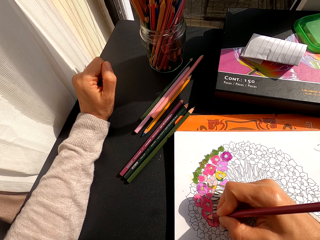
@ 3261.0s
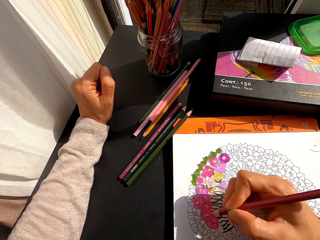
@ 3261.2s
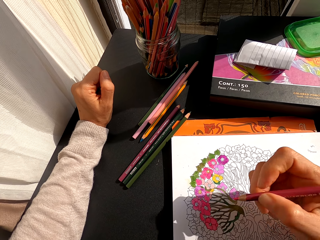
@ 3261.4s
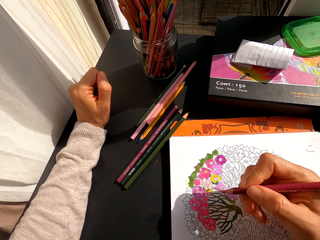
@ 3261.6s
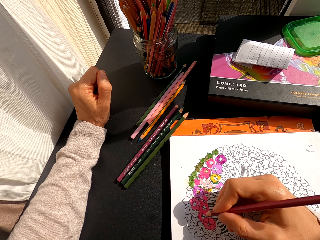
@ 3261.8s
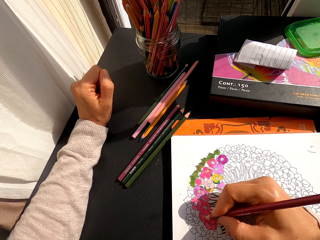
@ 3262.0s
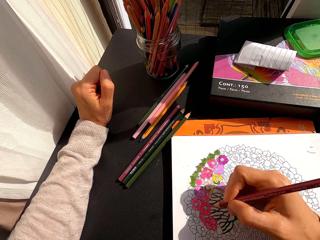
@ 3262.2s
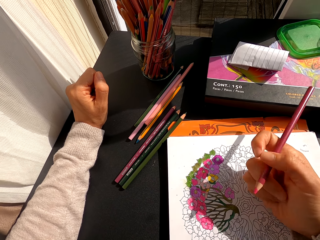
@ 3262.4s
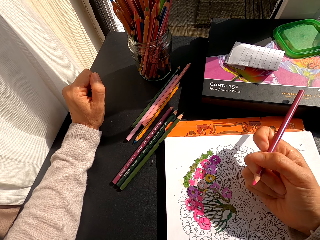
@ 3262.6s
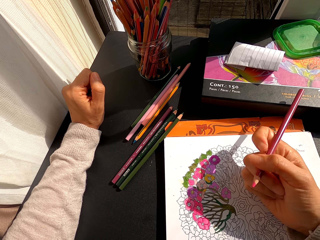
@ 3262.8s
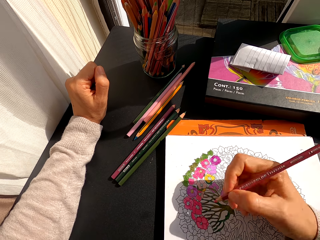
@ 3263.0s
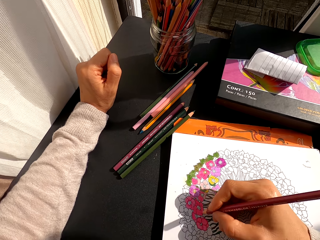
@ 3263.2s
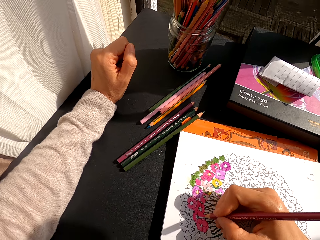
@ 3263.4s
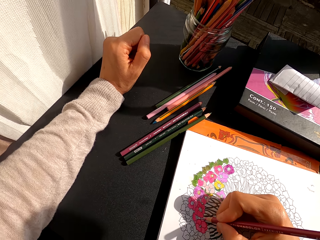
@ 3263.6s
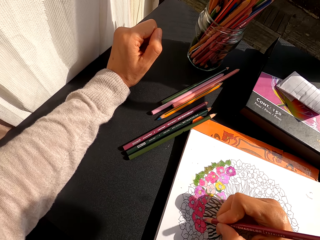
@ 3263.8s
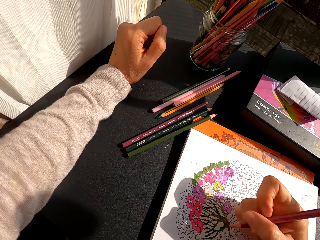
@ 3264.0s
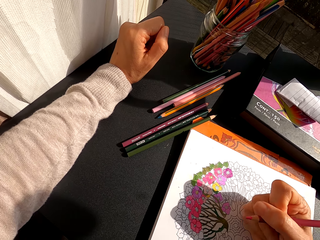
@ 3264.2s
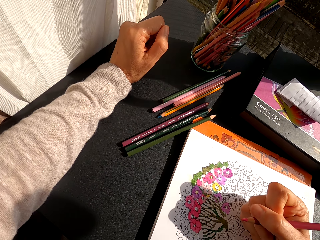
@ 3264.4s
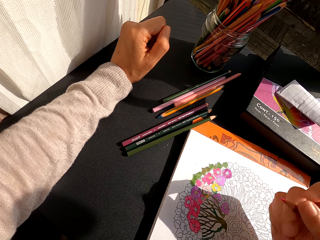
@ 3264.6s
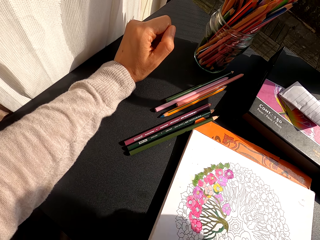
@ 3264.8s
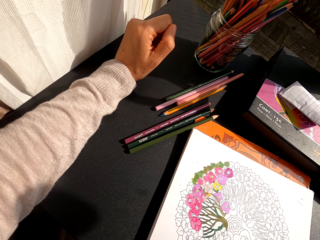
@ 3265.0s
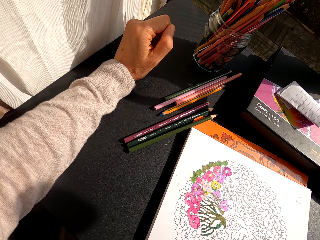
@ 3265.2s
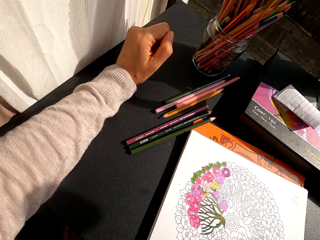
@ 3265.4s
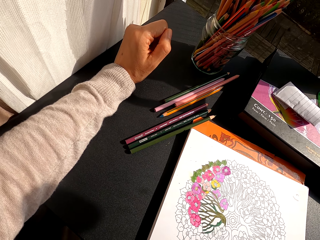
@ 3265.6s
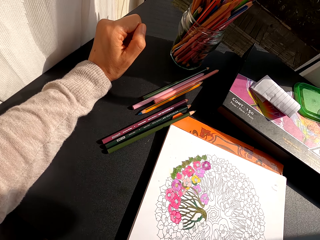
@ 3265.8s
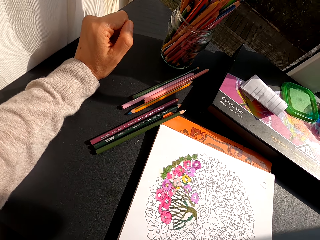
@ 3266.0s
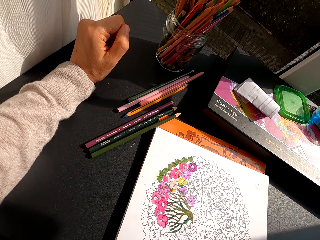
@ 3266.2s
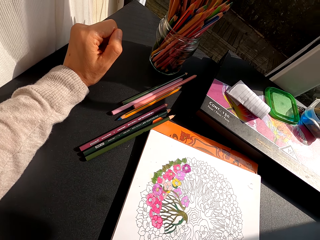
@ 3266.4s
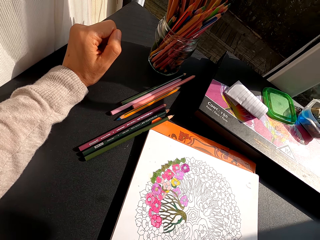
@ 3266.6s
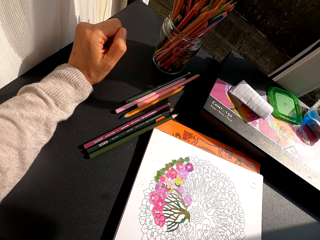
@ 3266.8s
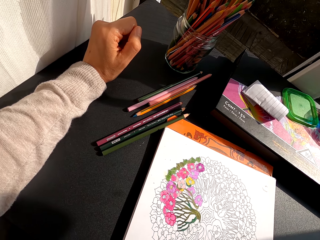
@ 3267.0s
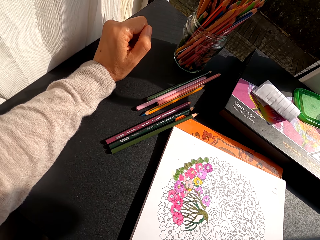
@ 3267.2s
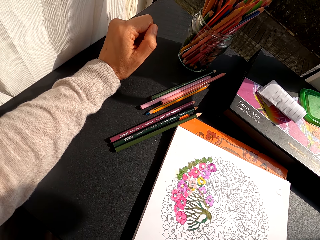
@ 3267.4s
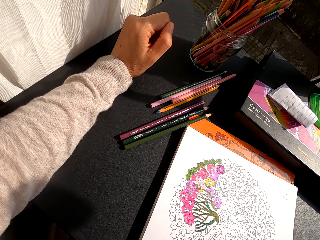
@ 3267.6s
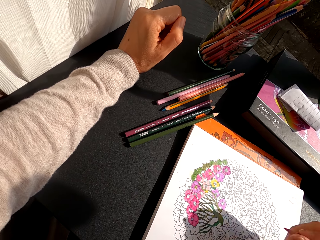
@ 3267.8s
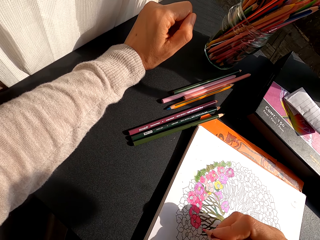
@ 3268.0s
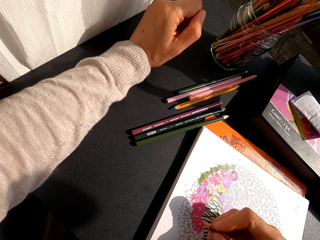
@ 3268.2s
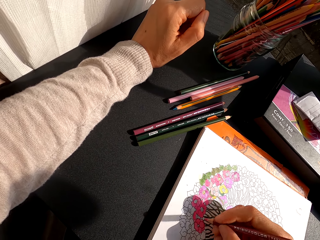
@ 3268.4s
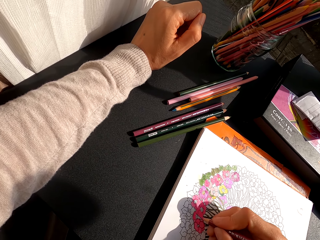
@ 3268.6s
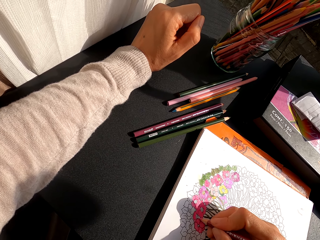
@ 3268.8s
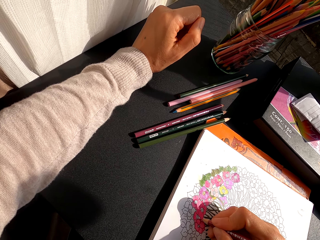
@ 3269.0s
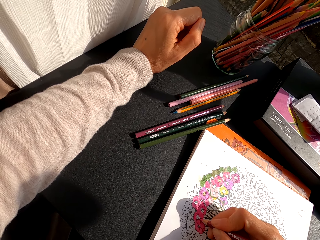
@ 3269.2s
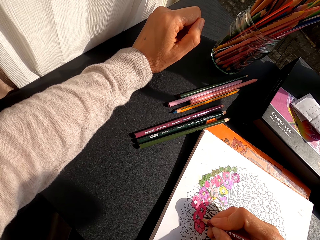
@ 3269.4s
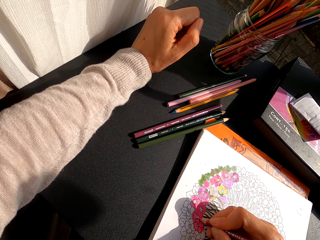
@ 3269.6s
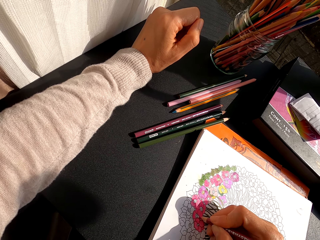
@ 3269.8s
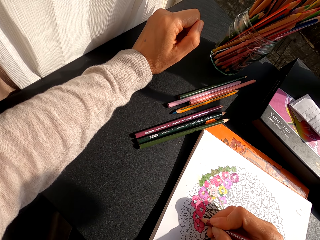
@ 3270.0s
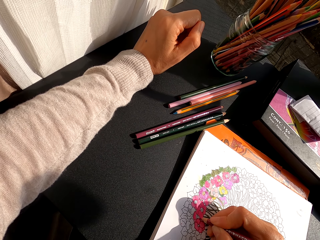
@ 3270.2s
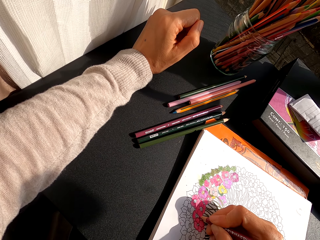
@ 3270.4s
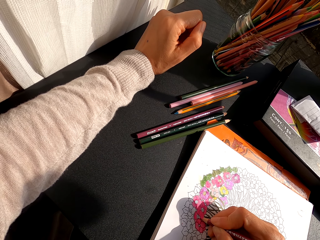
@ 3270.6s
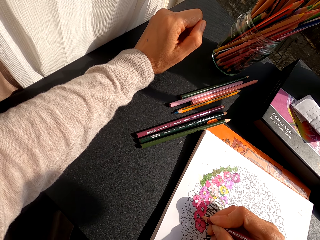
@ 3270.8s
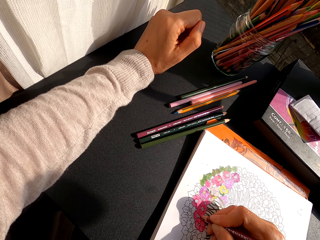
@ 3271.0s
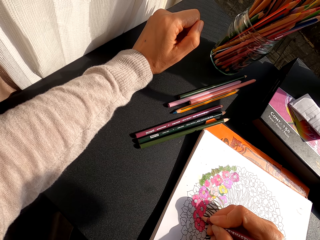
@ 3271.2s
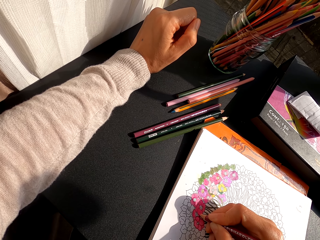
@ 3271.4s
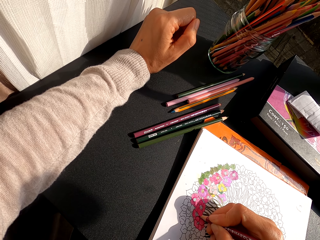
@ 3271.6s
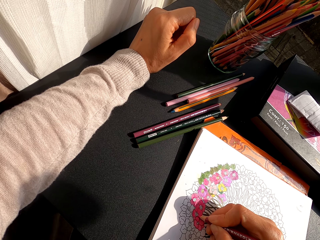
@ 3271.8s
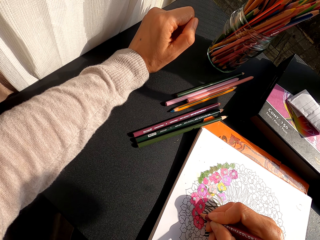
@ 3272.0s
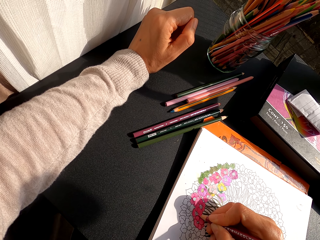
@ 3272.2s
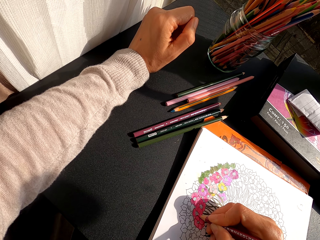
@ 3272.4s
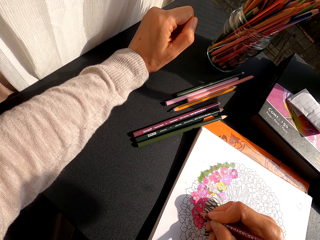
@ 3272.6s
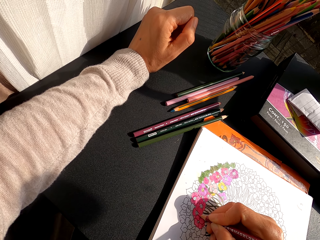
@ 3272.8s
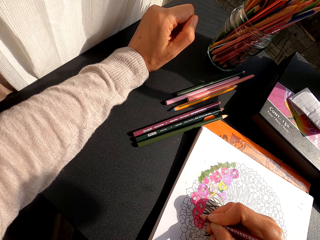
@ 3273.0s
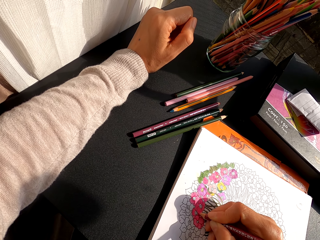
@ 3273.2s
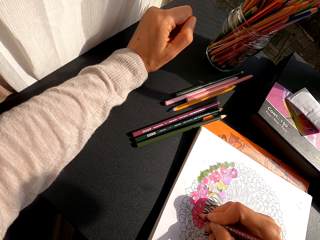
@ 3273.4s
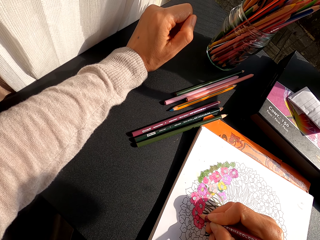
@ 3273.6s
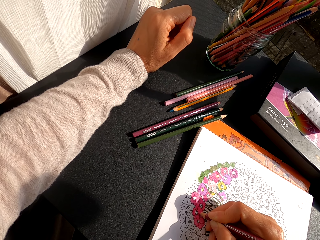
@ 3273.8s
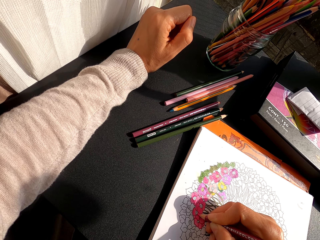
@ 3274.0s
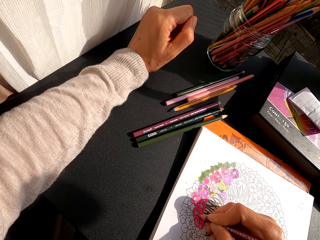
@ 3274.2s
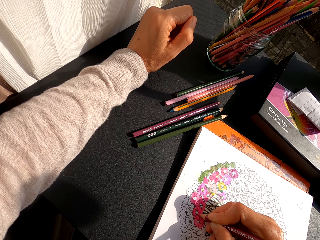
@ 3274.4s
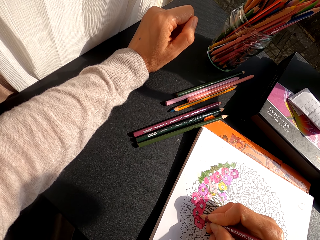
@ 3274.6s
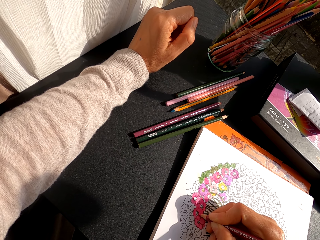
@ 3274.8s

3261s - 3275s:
The camera wearer holds a color pencil. They turn around. They hold the color pencil. They turn around. They stare at the drawing on a paper. They color the drawing on the book with the color pencil.

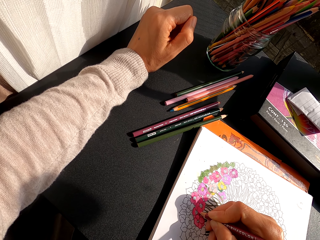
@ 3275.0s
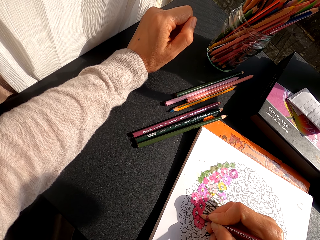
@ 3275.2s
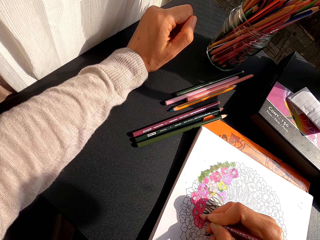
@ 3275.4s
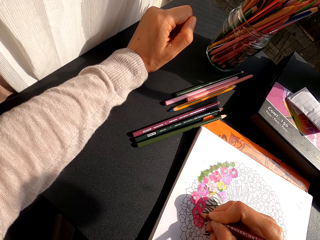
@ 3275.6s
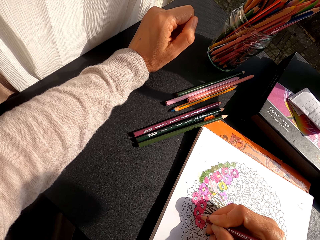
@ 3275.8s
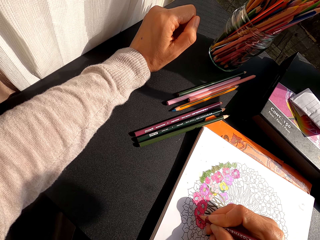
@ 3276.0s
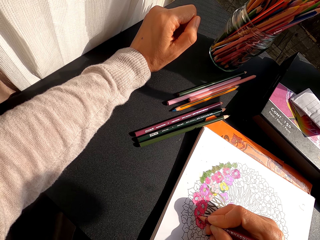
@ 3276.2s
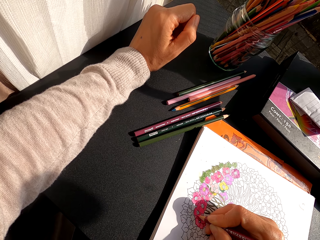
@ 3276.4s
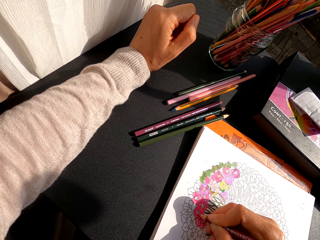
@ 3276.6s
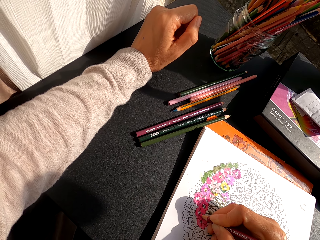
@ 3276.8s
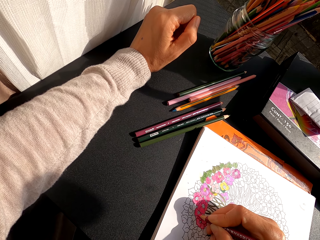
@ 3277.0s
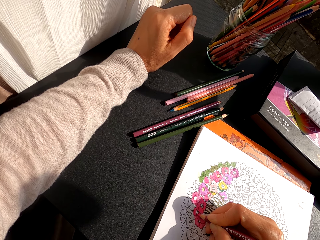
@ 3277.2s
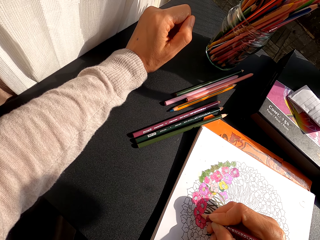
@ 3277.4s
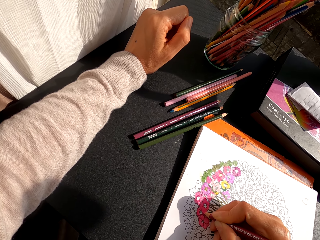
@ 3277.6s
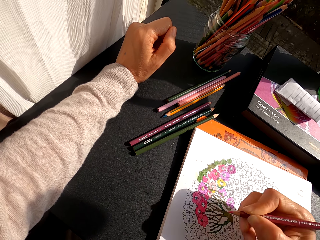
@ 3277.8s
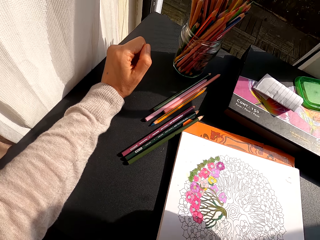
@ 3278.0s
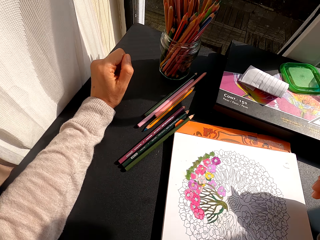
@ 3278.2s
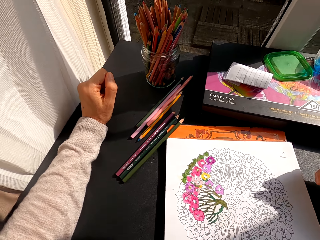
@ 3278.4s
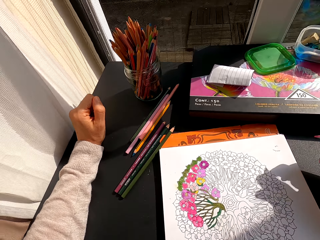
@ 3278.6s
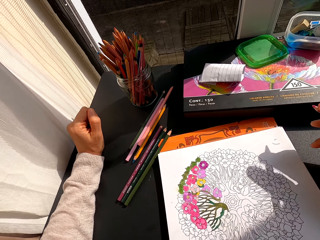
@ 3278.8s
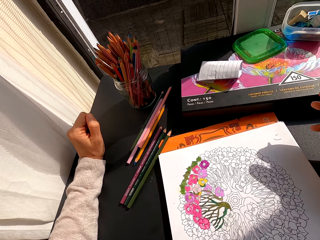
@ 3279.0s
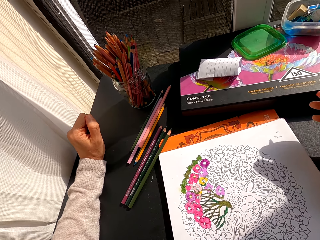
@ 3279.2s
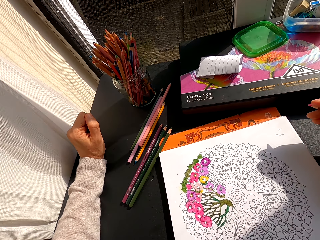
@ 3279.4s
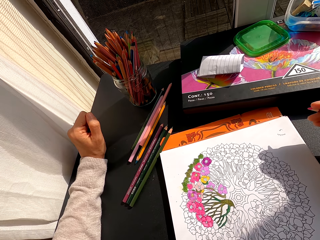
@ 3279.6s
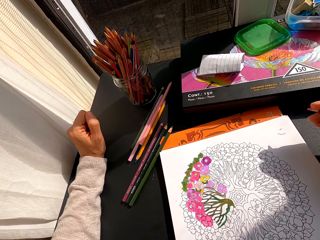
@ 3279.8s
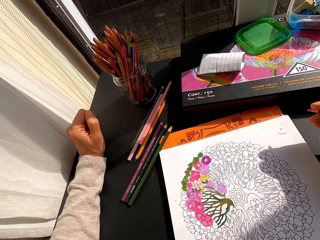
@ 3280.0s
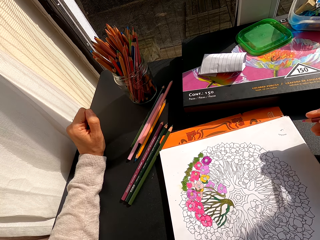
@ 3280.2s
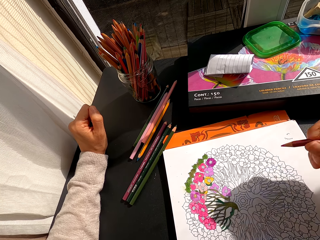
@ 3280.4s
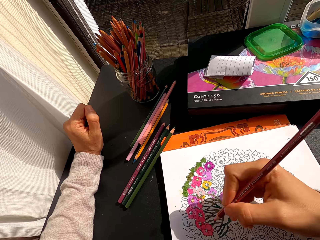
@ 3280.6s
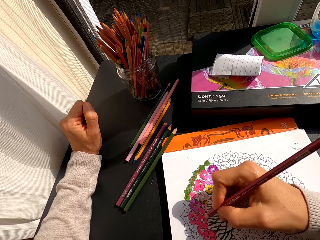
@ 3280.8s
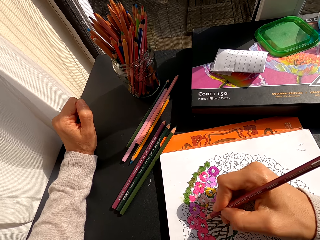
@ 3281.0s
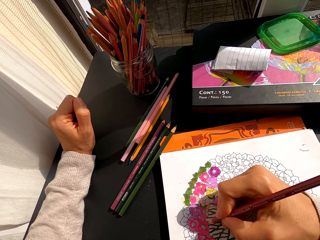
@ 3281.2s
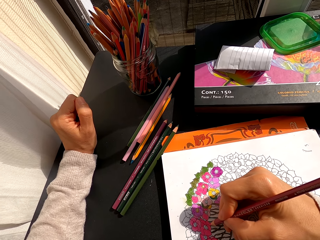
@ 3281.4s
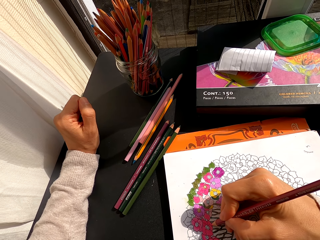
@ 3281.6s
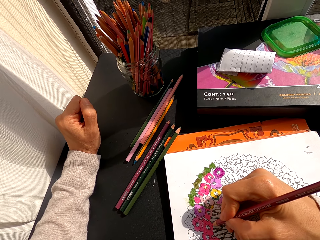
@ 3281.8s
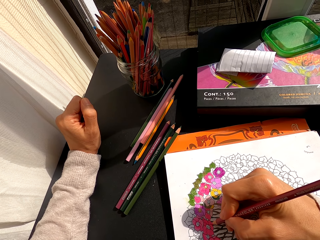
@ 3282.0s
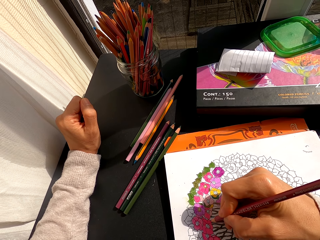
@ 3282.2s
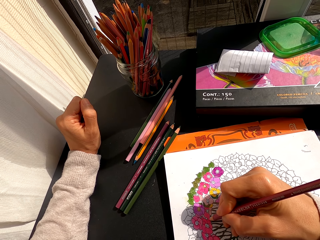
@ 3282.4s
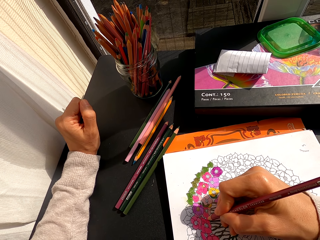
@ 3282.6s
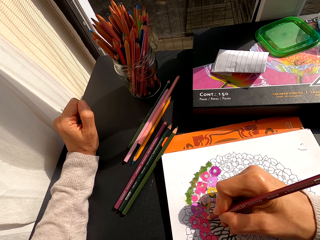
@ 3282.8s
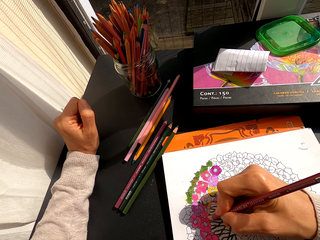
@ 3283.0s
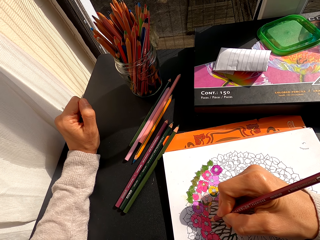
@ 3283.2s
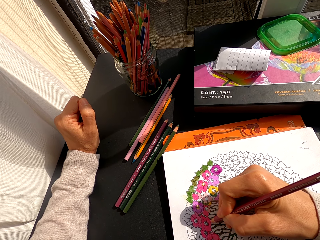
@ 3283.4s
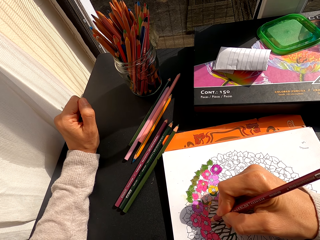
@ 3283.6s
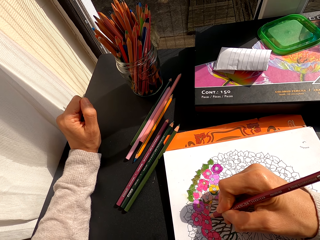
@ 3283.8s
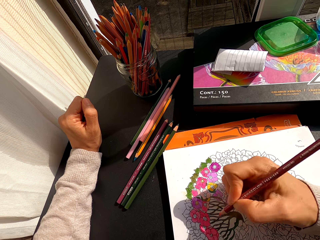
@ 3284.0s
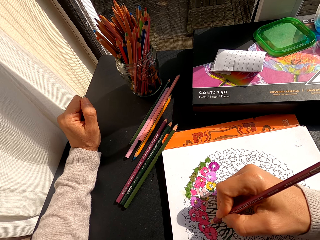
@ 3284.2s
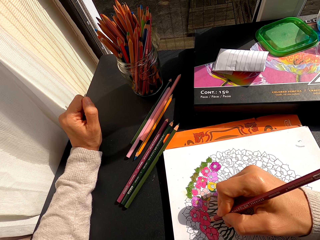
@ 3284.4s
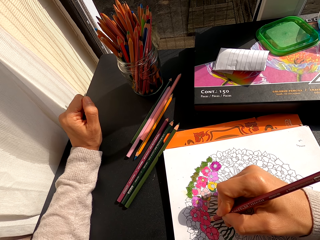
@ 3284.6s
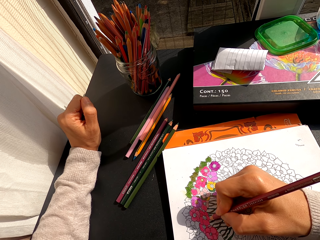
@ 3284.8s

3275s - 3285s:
The camera wearer turns around. They hold a color pencil. They color a drawing on the book with the color pencil.
